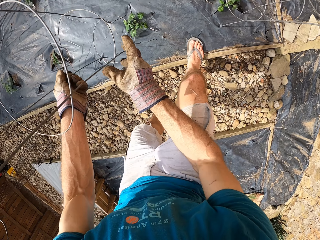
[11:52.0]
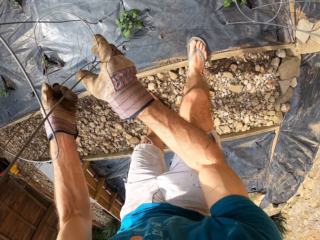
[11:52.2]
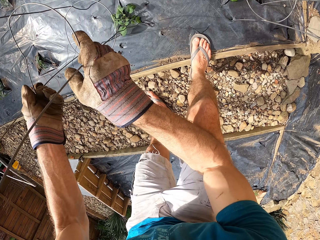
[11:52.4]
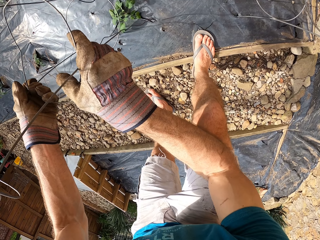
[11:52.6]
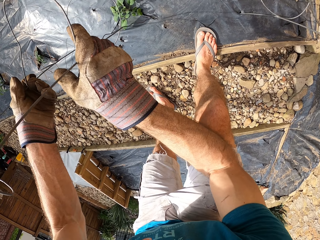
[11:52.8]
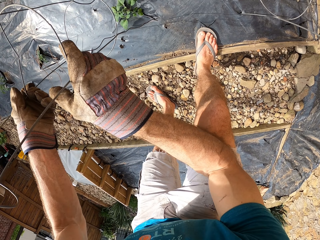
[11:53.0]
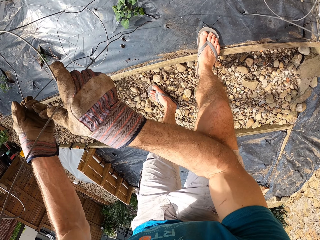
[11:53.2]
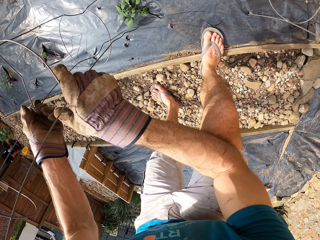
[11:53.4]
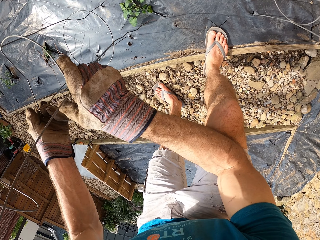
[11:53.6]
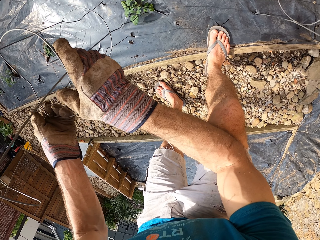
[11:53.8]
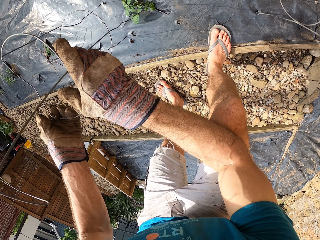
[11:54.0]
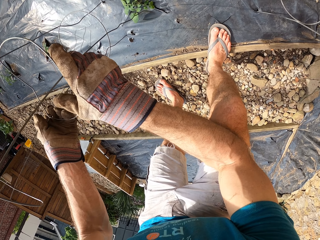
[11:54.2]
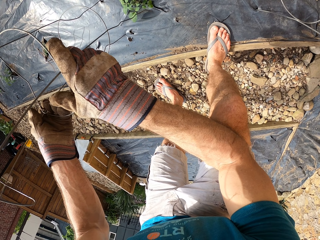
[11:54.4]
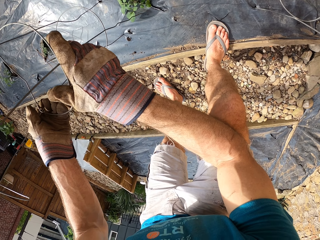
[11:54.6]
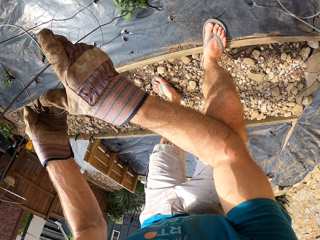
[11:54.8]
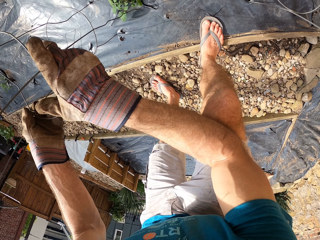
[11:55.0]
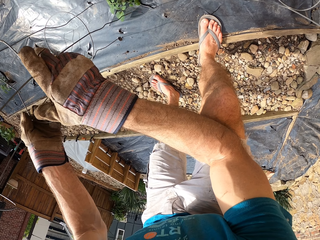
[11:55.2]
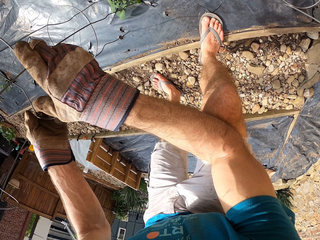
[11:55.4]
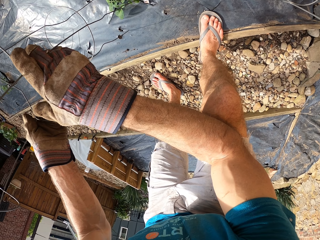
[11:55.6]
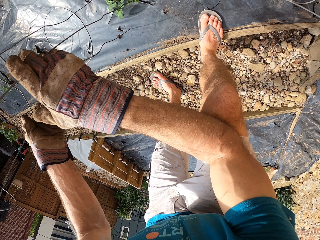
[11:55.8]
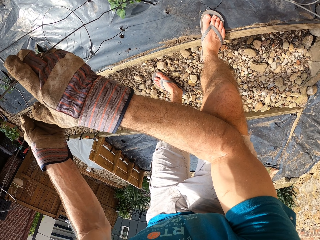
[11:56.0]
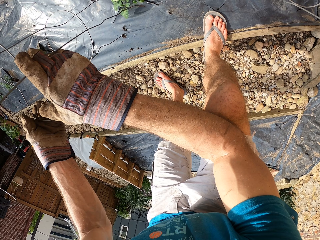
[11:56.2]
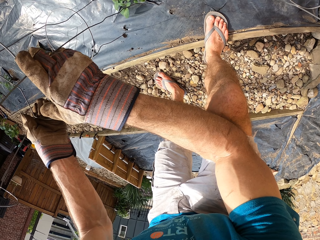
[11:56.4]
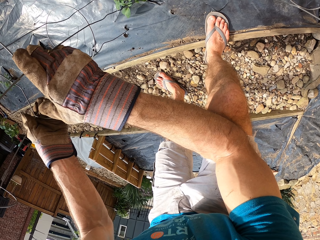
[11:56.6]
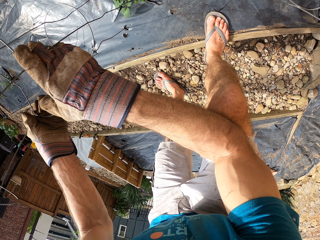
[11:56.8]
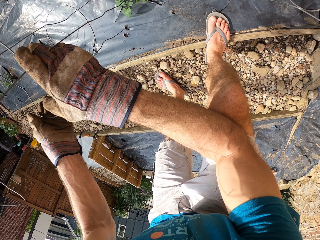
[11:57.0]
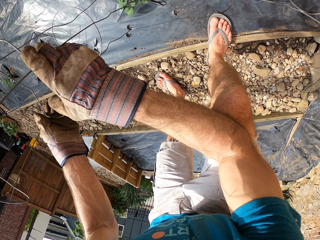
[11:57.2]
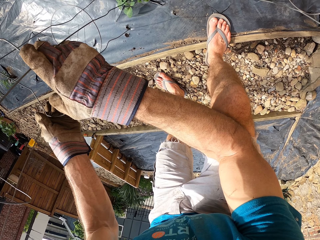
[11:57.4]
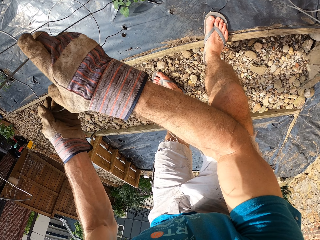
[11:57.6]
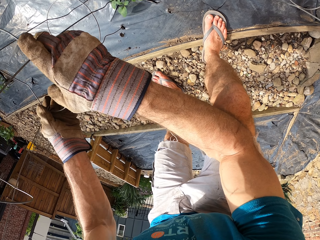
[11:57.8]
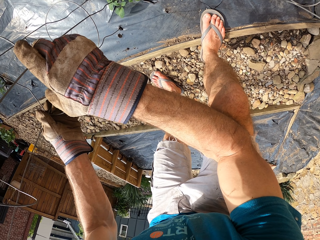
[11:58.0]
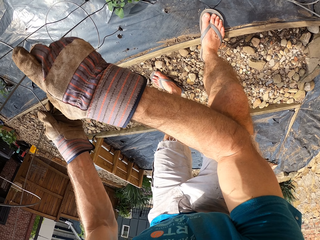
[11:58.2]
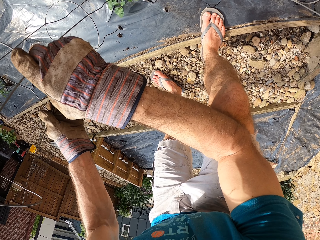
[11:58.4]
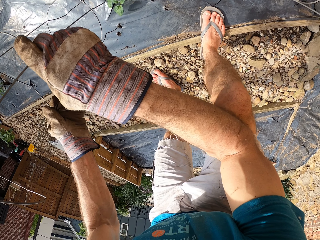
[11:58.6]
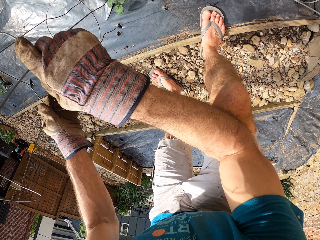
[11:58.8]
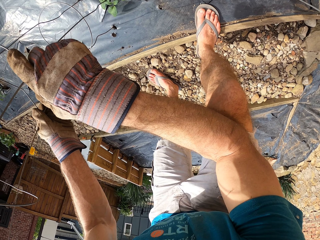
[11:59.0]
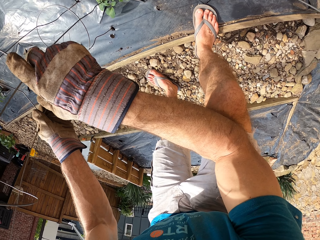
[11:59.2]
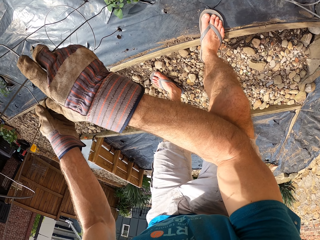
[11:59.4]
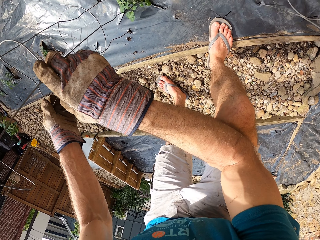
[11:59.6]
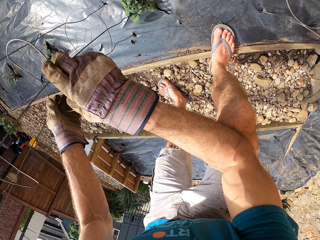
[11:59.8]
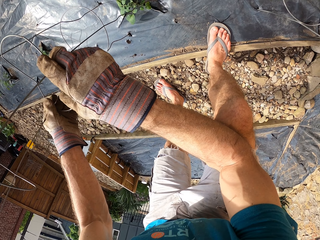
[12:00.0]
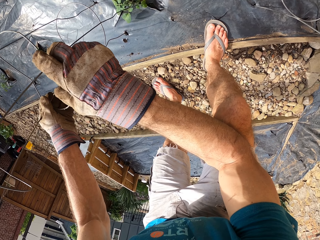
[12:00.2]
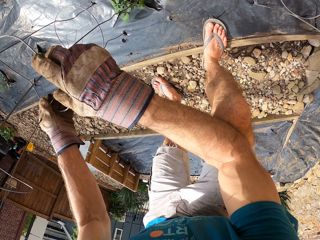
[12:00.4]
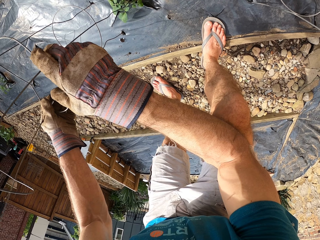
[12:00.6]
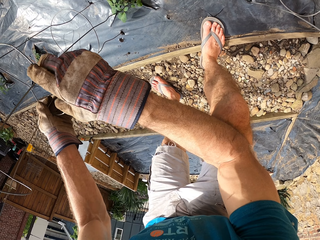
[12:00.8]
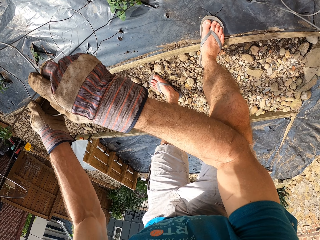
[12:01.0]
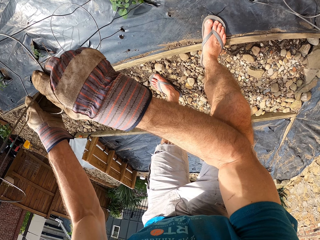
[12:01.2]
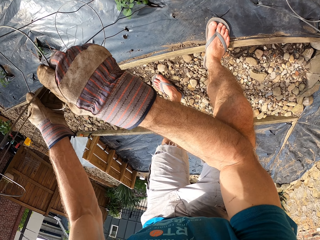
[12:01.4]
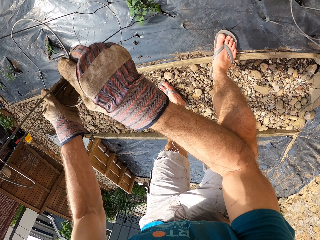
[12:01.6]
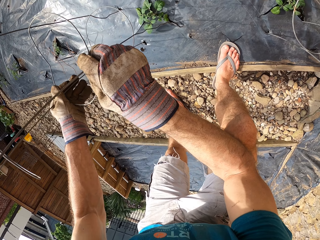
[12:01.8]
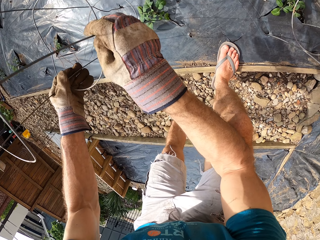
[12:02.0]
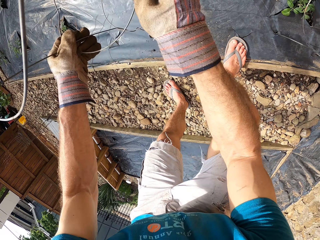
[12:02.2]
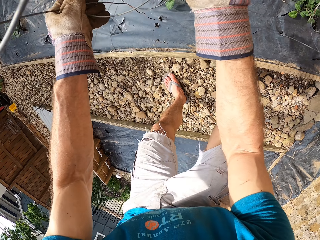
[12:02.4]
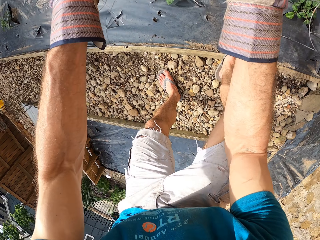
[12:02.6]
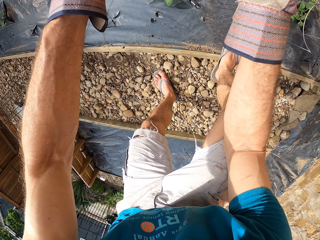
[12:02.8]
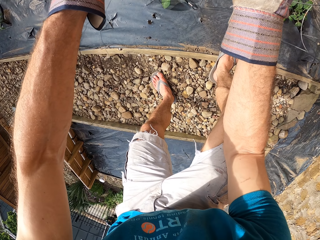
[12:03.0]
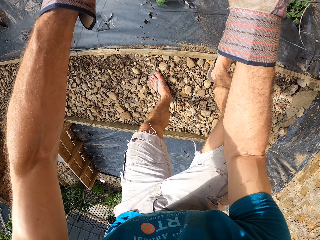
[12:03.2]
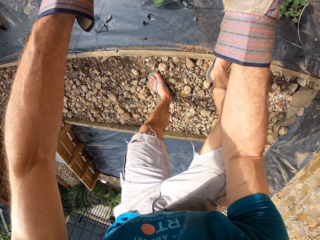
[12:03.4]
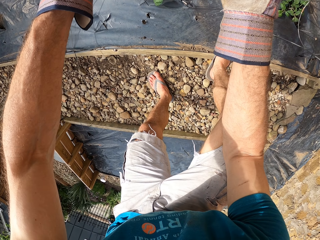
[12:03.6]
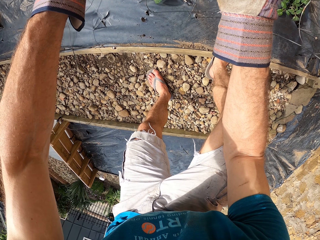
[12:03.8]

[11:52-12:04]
The camera wearer puts the leg on the flower bed. They fix the steel bar into the wood structure. They hold the plant stand. They fix the plant stand on the flower bed.

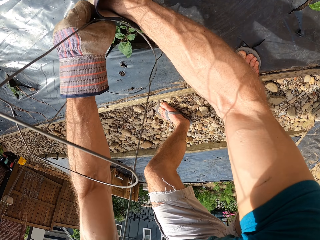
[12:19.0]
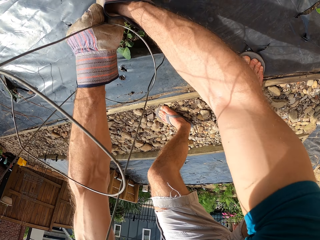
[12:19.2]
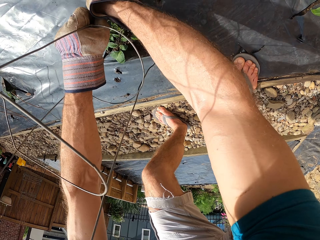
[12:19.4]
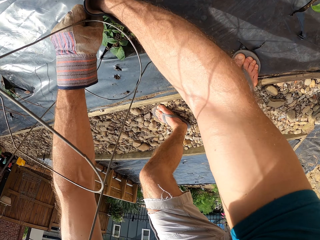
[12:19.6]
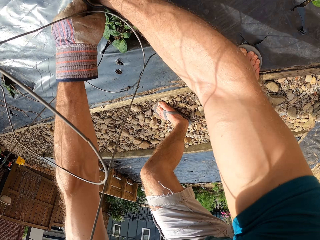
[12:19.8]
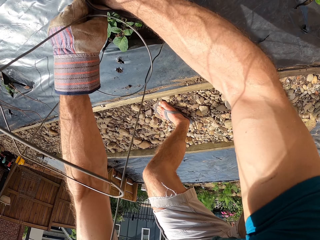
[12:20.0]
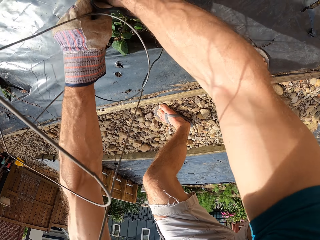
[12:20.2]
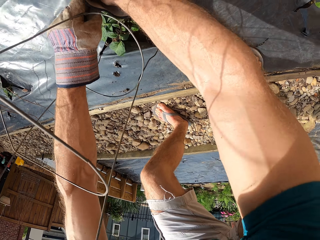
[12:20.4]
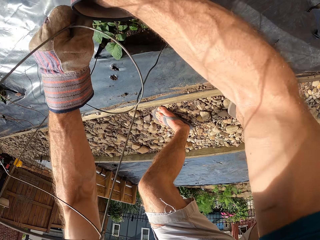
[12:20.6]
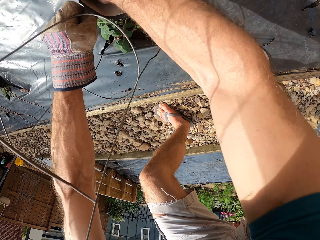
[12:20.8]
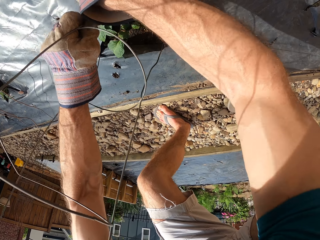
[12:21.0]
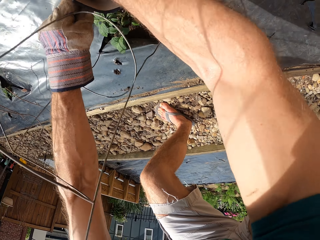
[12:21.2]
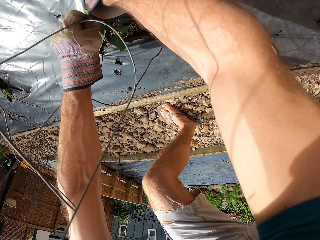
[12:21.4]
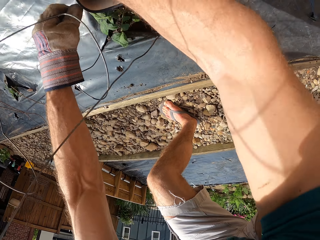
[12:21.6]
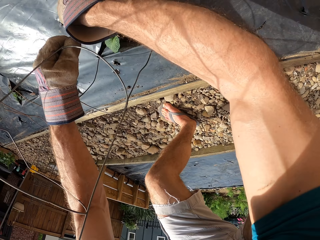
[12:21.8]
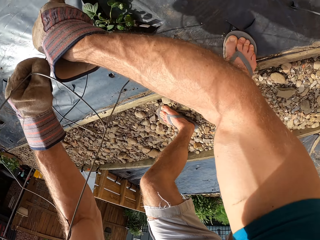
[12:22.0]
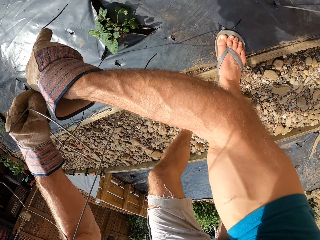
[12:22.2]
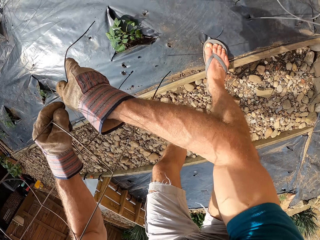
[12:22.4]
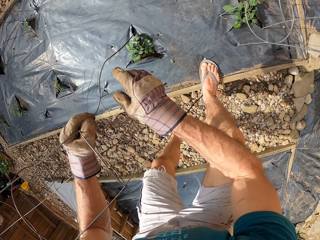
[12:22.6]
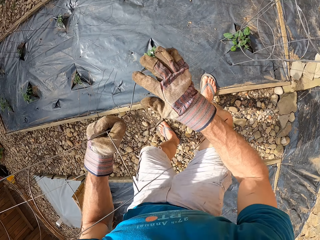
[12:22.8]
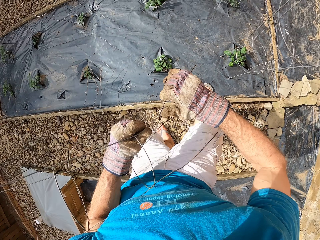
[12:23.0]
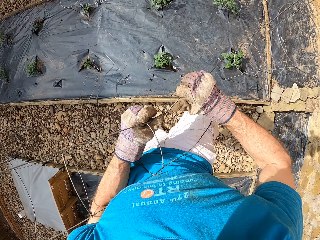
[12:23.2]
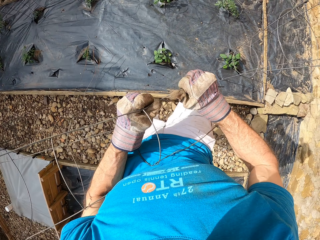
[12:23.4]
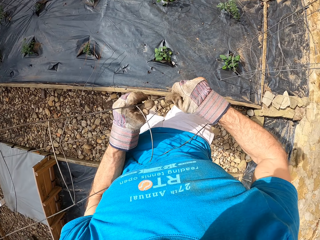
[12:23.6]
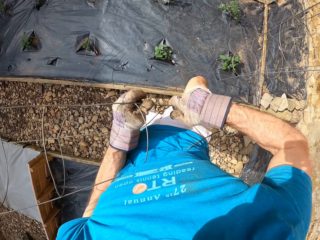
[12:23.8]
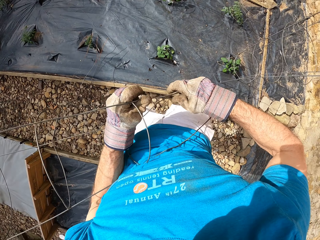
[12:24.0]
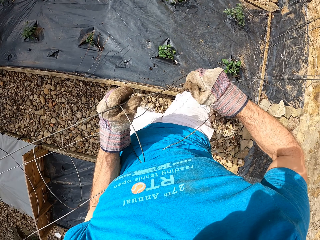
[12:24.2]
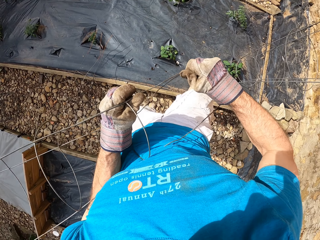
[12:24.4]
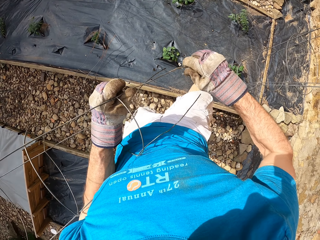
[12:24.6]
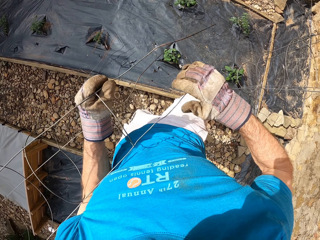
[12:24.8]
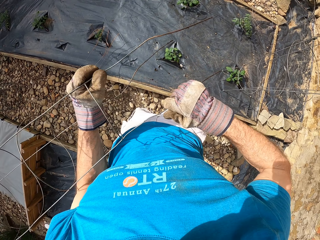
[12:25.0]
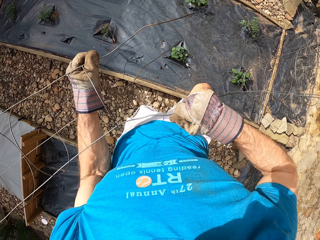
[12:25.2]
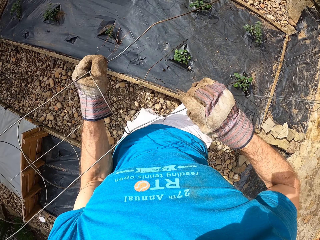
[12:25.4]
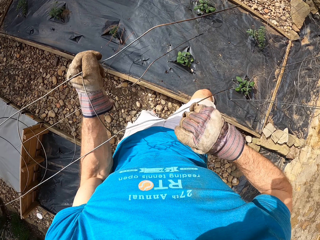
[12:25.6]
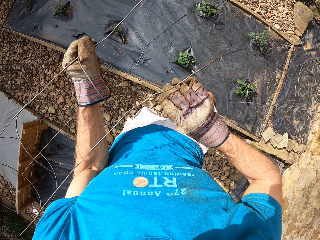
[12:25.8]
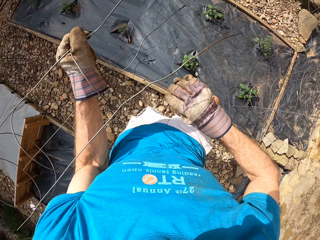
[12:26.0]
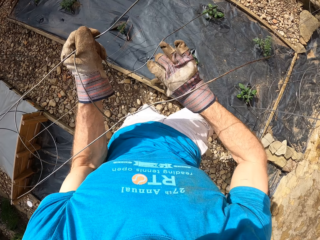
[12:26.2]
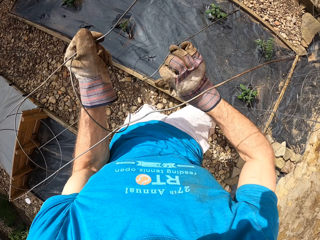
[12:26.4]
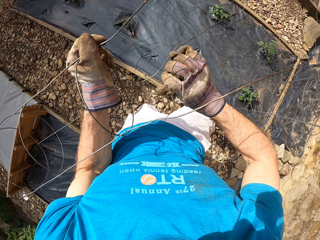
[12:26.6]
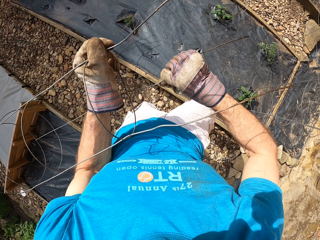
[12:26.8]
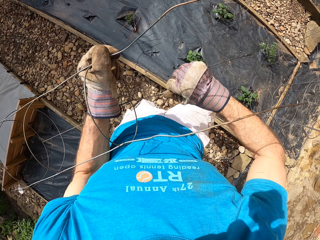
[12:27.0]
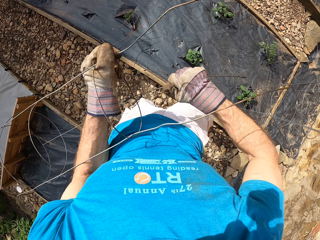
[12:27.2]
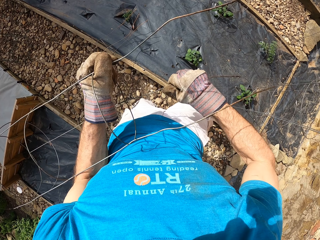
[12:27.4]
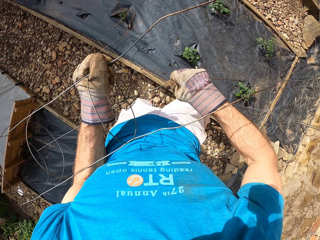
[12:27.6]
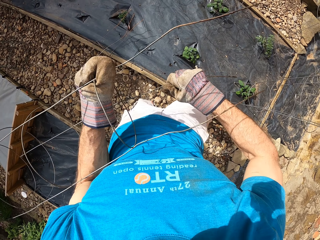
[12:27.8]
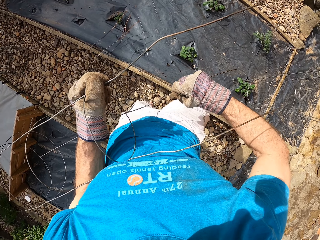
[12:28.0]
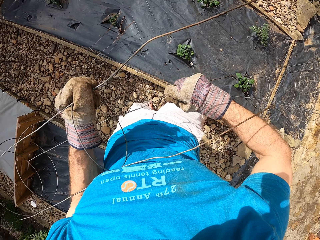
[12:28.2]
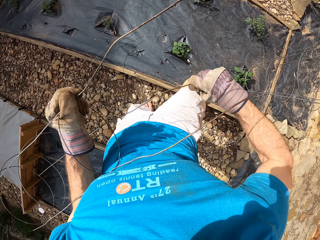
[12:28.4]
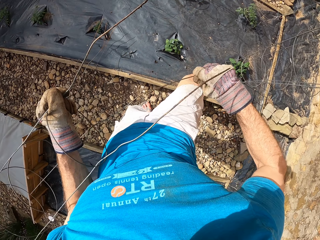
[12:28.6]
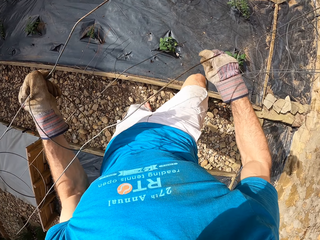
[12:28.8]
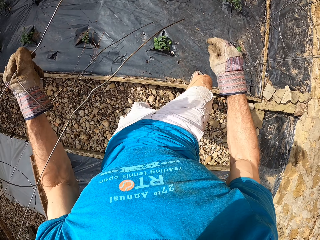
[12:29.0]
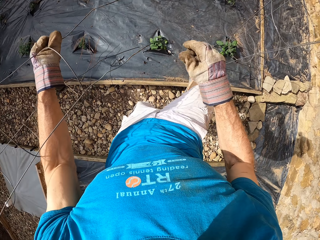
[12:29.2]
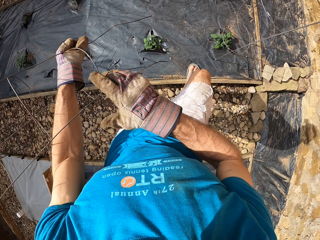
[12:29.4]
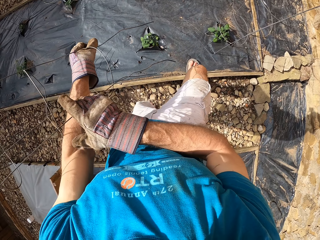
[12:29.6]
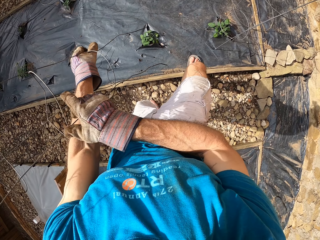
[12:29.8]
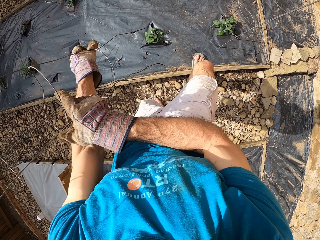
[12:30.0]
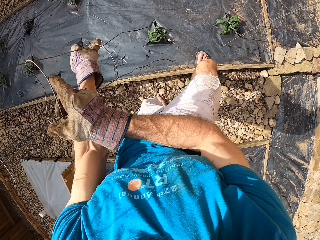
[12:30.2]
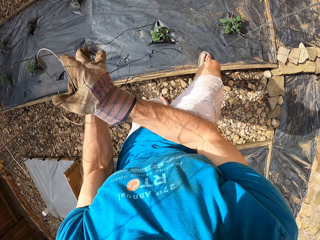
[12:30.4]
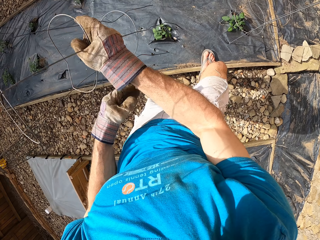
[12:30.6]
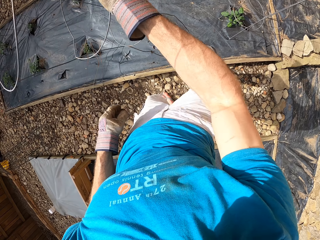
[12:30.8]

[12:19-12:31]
The camera wearer forces the steel bar into the wood structure. They remove the steel bar from the wood structure. They hold the plant stand. They straighten the wood structure.
